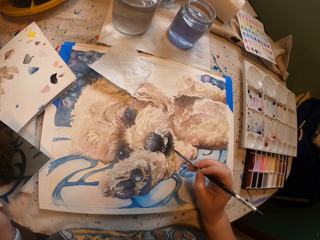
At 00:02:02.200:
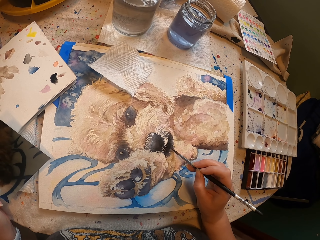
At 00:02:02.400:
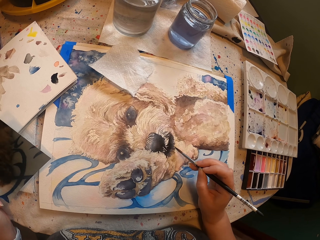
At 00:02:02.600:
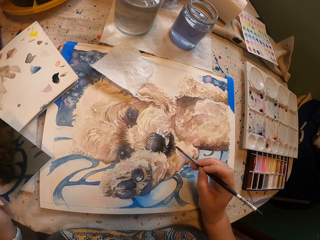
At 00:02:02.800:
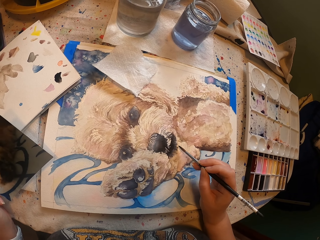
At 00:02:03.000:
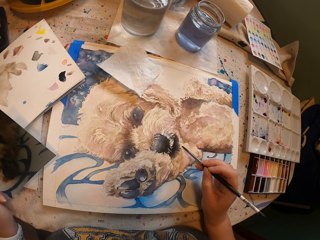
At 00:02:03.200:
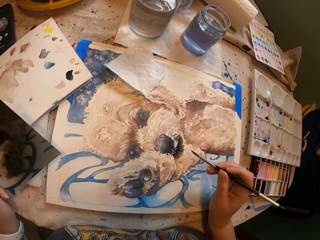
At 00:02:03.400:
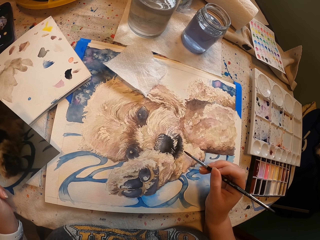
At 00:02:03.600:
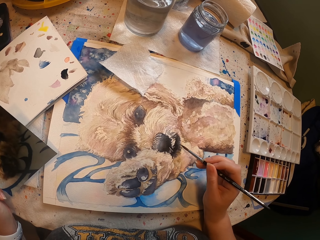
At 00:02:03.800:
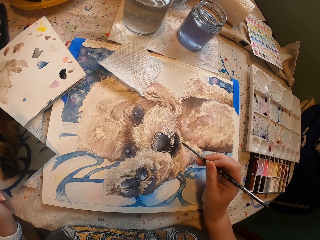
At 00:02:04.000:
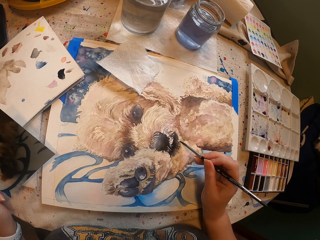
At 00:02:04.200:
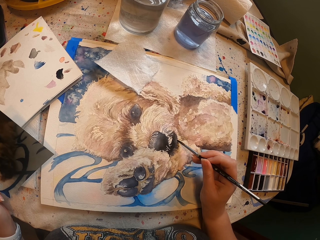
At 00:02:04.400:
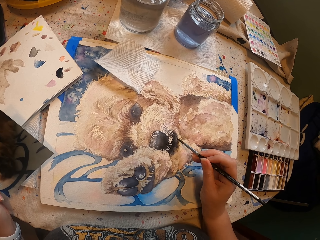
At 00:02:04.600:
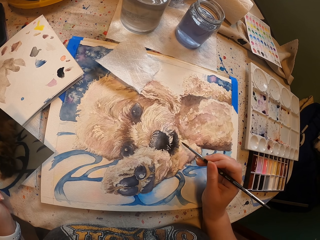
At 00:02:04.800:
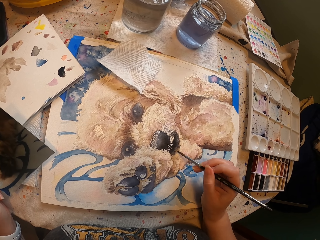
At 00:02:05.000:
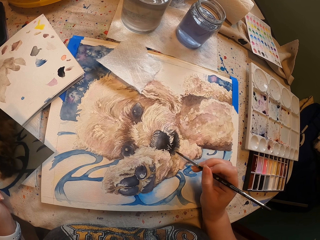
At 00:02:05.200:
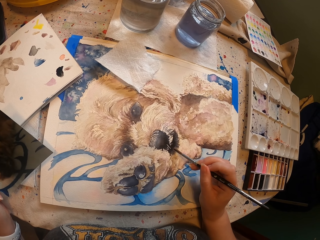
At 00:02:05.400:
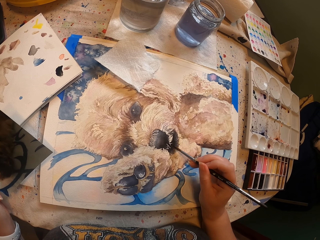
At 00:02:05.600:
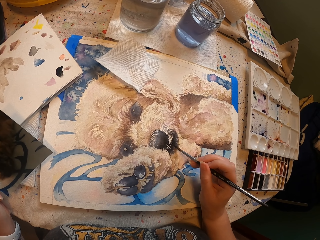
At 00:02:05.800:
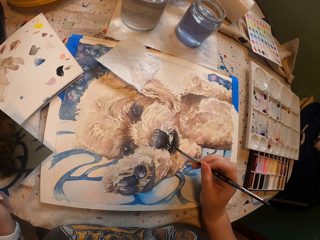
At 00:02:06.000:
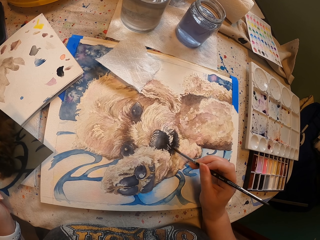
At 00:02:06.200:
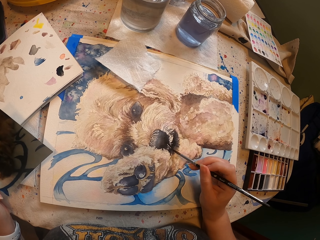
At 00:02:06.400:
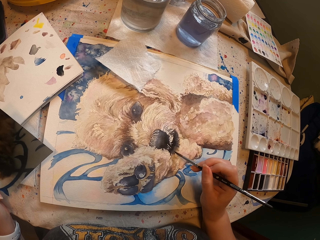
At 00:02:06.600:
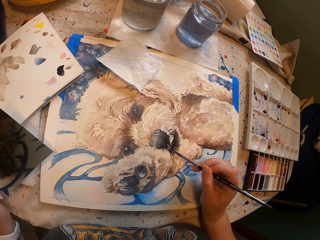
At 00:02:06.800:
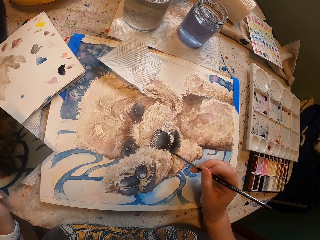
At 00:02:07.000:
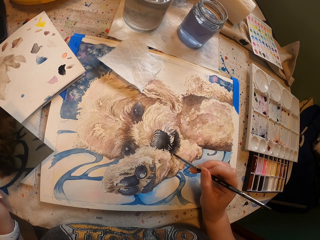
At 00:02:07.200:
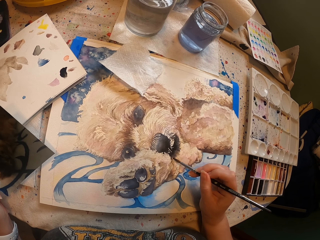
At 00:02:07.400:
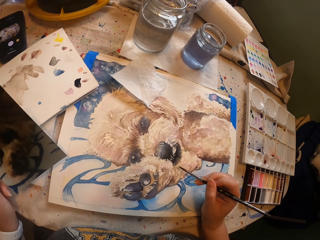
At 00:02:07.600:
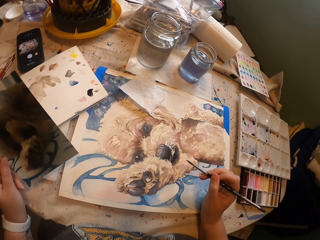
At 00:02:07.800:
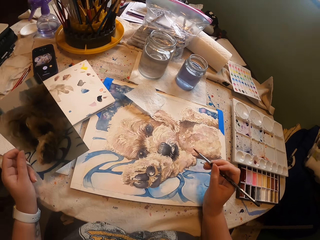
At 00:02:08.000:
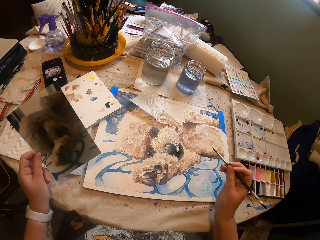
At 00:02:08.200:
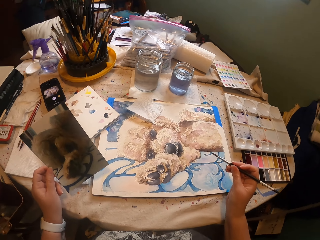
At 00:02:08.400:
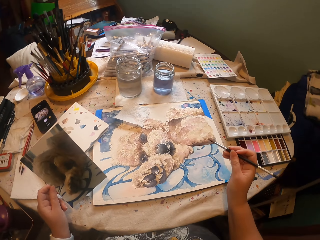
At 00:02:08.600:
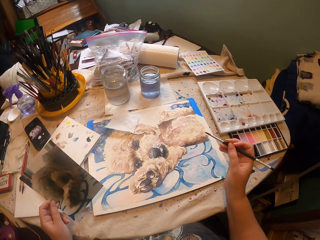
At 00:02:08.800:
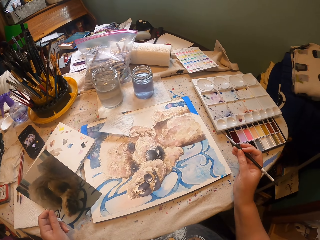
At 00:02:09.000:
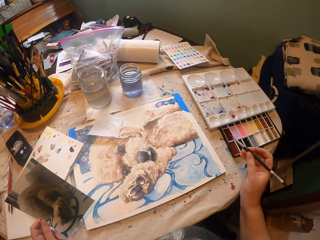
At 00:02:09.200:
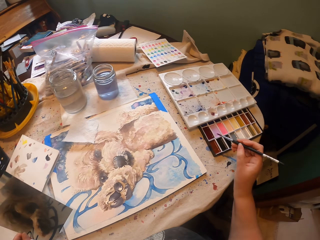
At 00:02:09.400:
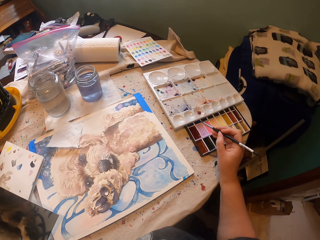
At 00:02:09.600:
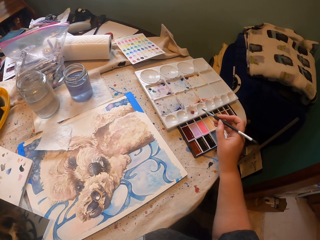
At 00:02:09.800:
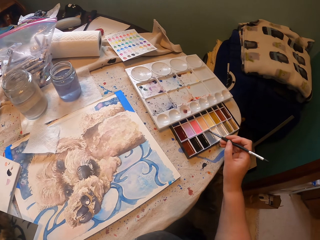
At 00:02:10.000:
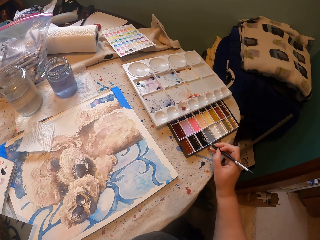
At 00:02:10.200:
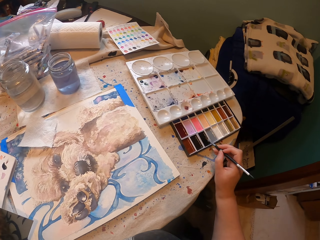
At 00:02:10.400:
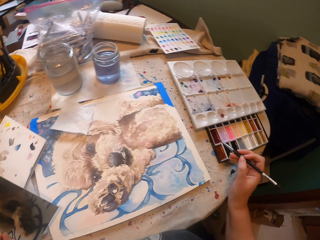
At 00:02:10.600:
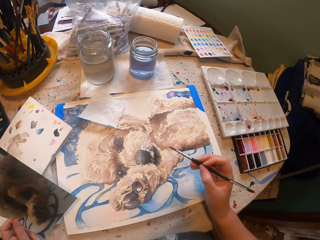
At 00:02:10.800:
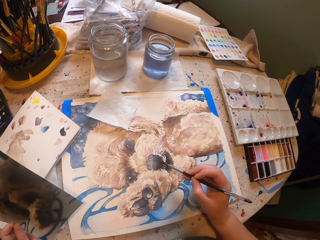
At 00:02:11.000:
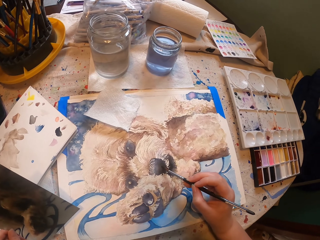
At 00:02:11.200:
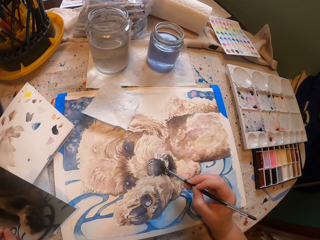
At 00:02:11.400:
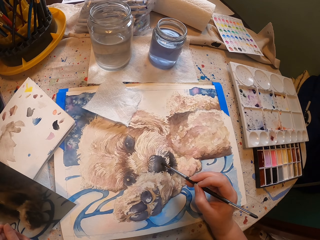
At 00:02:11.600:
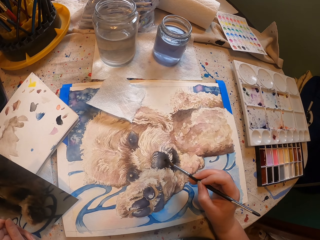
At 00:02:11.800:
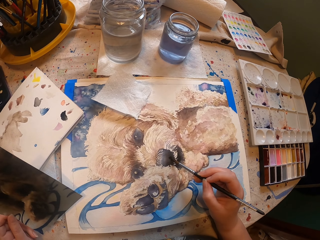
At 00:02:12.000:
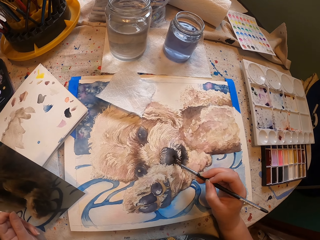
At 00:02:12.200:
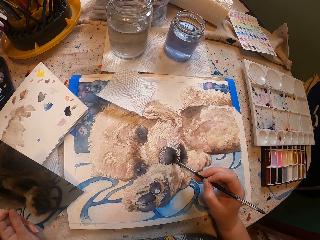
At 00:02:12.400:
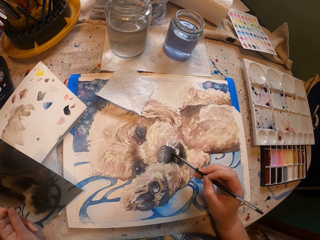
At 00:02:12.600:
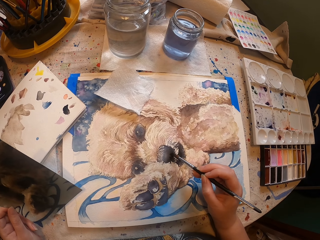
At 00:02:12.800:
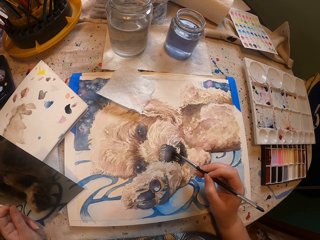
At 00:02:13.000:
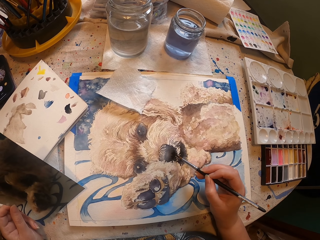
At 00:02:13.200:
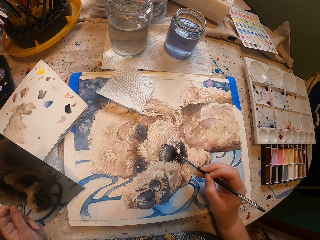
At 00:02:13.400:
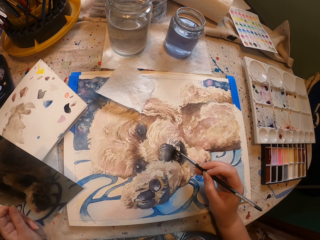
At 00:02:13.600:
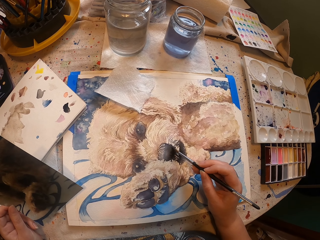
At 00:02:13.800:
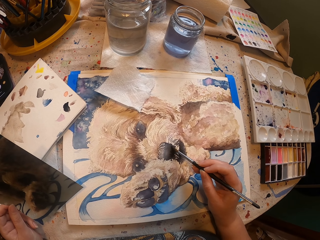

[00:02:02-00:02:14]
The camera wearer pulls the brush off the portrait. They dip the paint brush in the paint. They paint the portrait with the brush.

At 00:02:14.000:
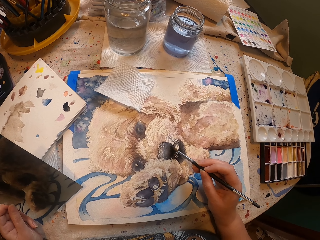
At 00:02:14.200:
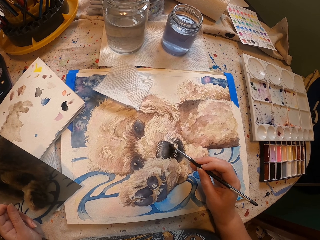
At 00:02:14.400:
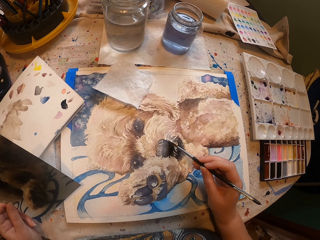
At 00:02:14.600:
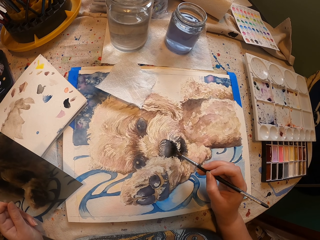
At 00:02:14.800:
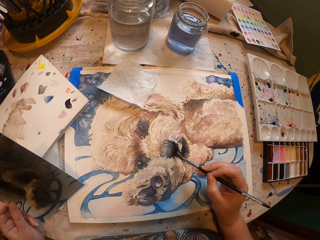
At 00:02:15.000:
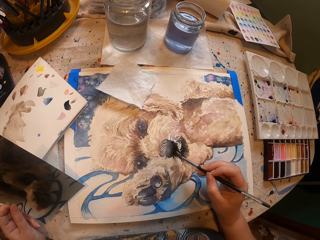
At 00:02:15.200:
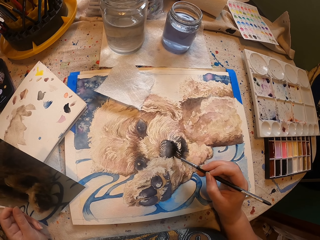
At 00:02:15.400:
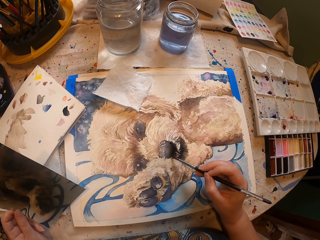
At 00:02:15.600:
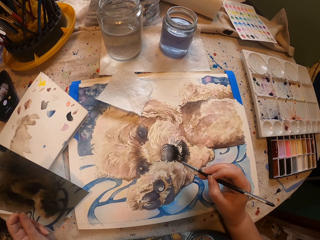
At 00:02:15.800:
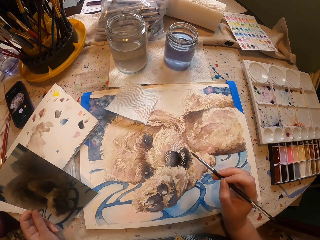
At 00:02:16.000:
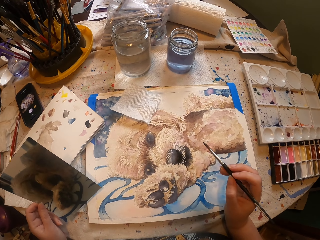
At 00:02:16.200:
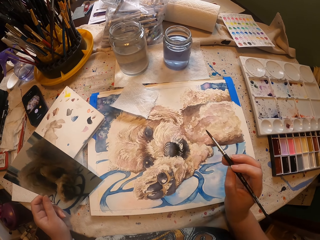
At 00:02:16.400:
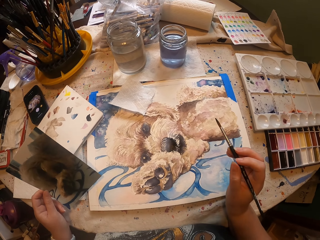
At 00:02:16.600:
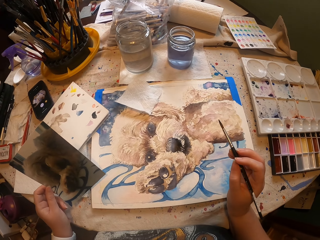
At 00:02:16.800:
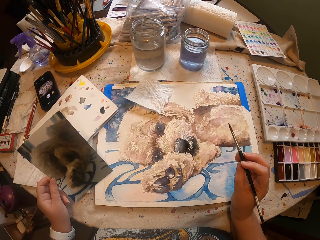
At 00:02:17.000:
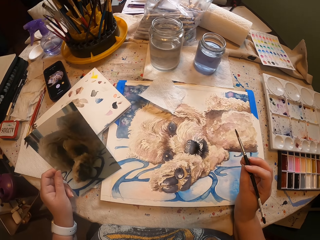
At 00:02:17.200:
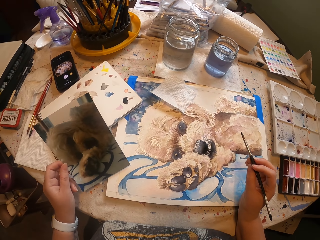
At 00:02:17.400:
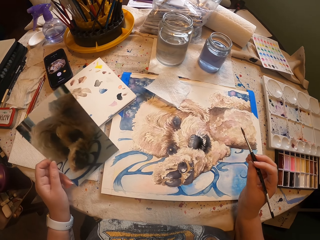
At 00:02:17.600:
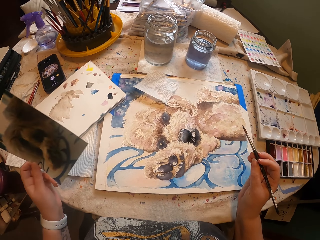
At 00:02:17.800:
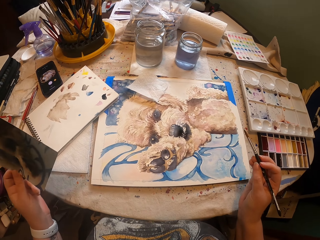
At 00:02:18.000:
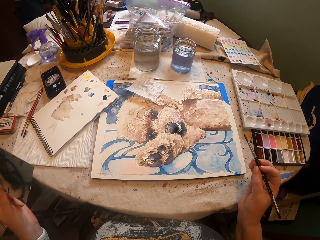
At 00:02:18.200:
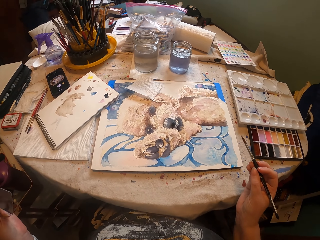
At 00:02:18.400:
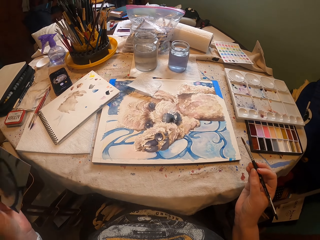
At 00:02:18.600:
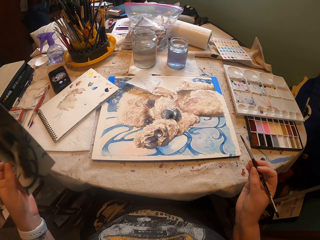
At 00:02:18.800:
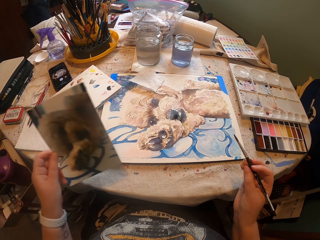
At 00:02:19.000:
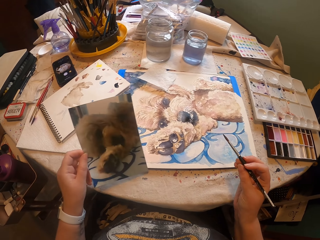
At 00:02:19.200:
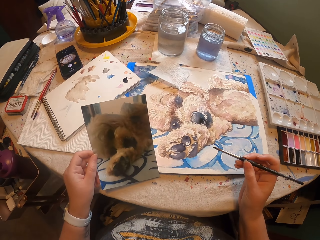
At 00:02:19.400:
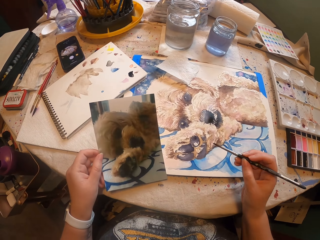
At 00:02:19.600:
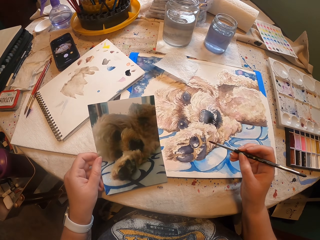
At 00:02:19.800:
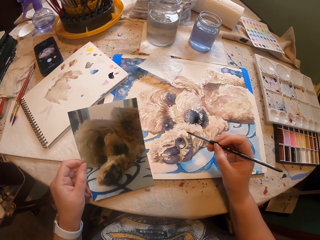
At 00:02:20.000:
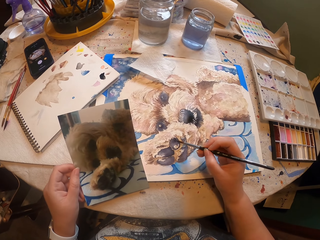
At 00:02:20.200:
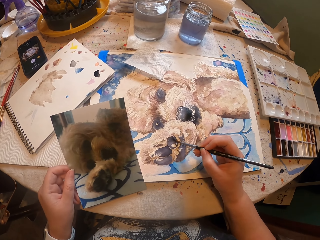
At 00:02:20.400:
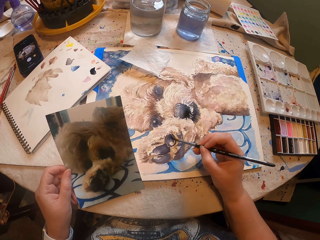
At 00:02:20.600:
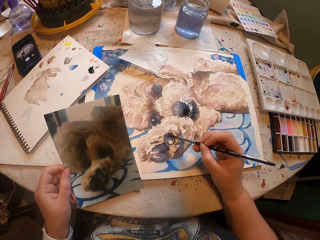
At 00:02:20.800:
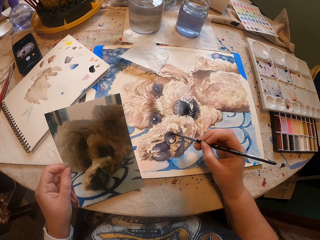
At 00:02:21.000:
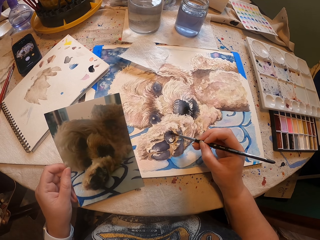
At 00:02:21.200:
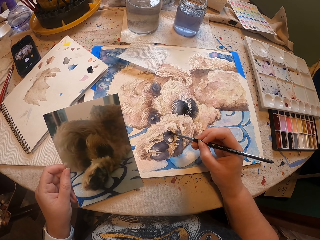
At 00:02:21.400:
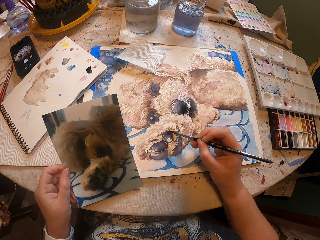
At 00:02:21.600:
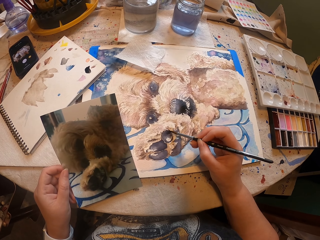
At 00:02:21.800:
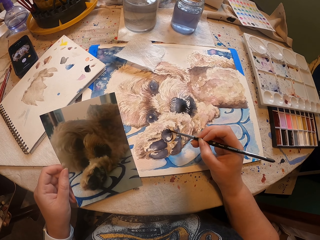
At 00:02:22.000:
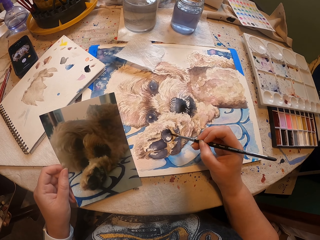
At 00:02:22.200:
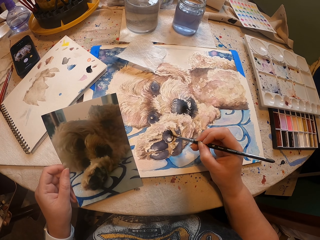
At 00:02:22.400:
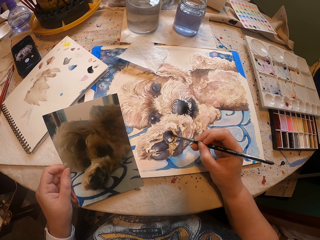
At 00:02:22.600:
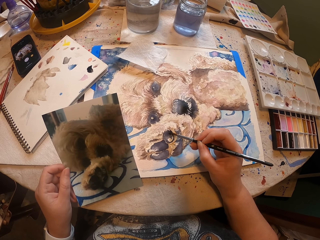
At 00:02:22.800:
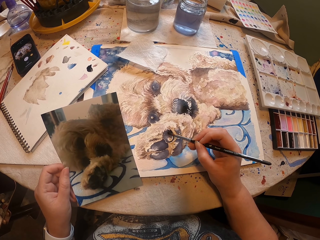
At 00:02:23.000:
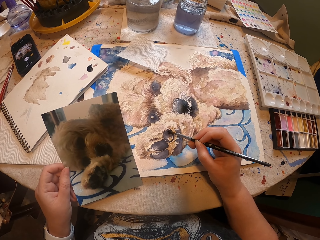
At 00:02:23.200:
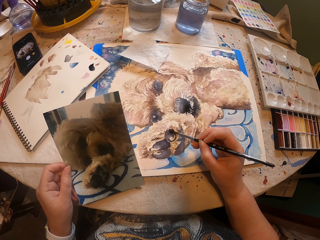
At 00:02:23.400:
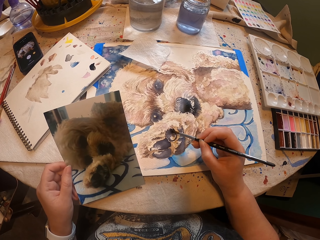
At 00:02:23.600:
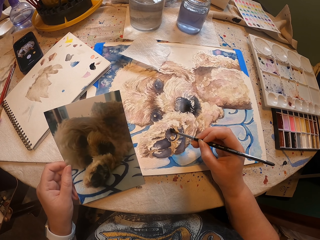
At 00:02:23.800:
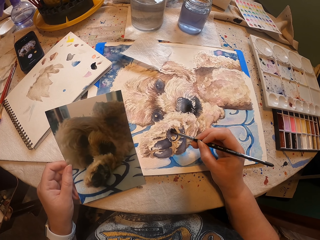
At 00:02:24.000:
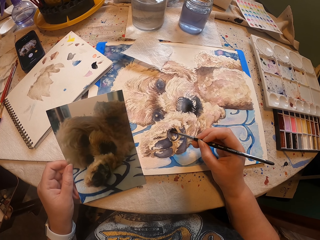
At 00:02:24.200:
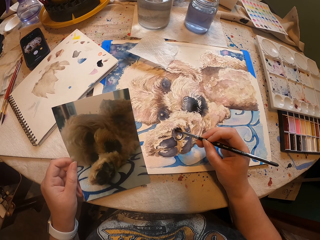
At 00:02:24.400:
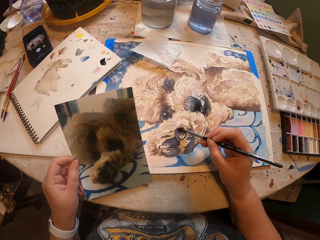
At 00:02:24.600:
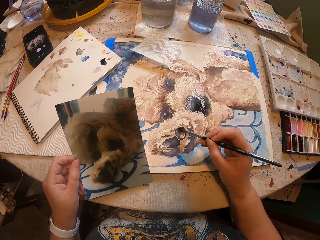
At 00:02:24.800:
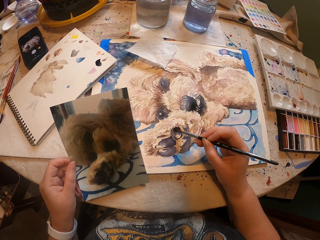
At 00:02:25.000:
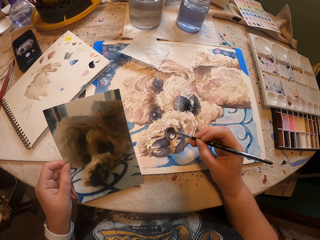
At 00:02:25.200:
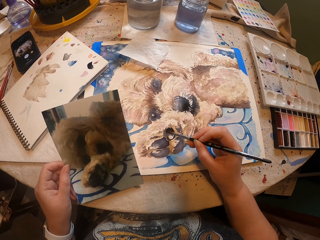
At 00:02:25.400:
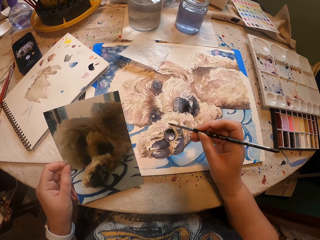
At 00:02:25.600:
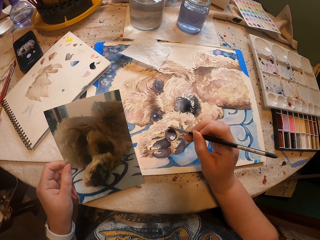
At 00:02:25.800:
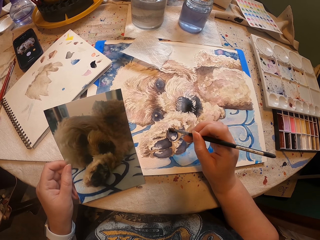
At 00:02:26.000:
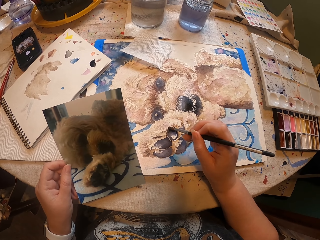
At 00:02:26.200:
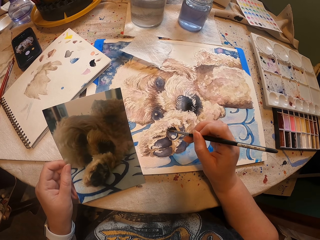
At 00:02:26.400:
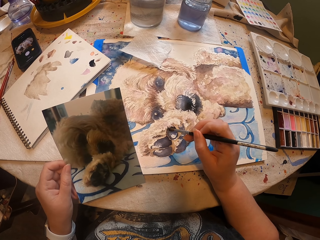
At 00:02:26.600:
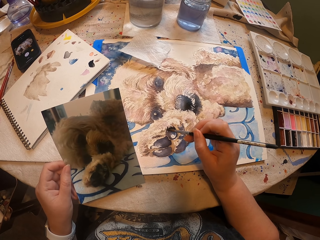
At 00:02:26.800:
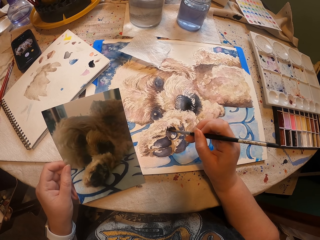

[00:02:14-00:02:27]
The camera wearer pulls the brush off the portrait. He moves his body. He paints the portrait with the brush.
